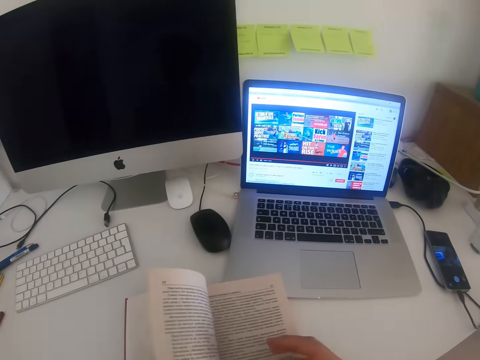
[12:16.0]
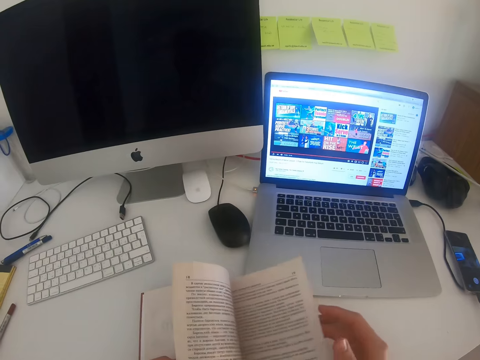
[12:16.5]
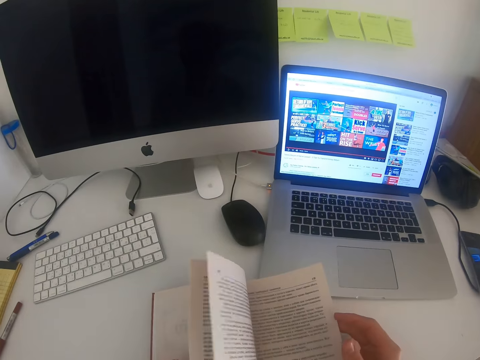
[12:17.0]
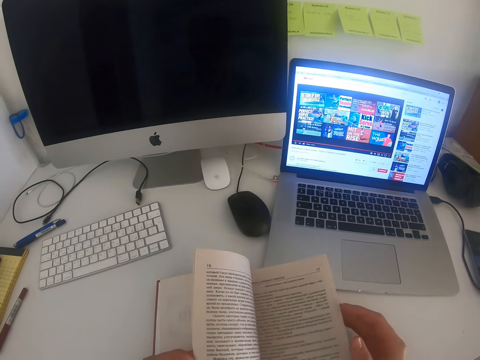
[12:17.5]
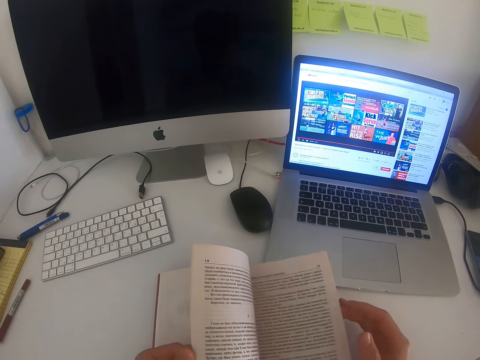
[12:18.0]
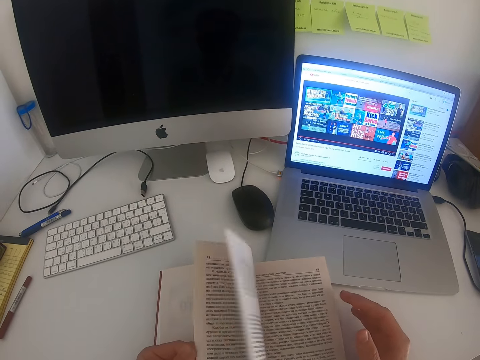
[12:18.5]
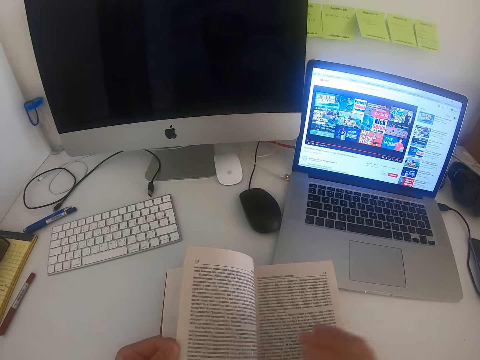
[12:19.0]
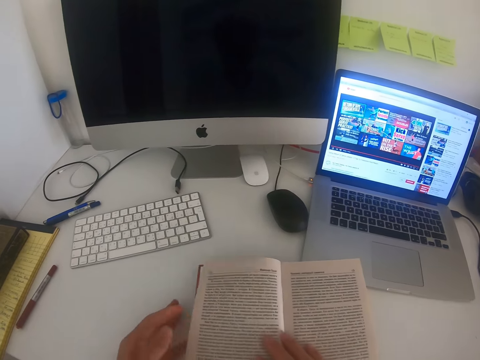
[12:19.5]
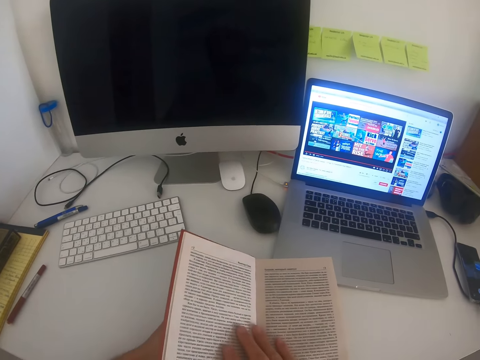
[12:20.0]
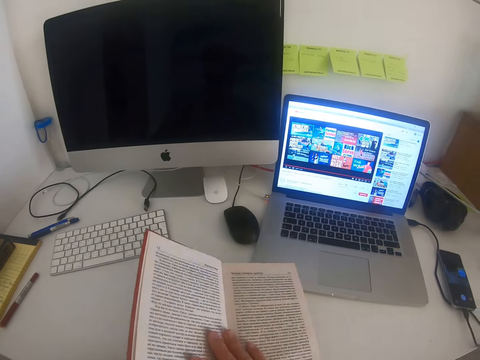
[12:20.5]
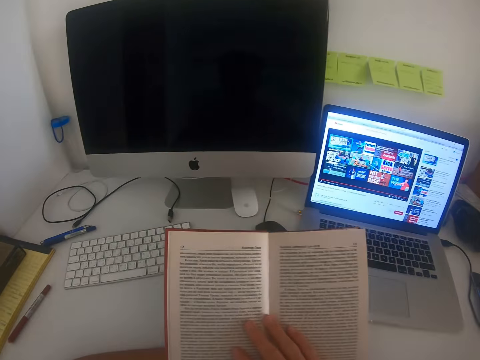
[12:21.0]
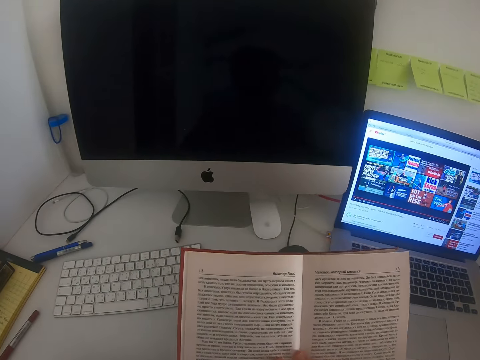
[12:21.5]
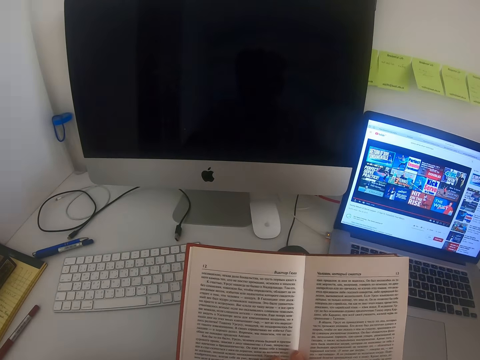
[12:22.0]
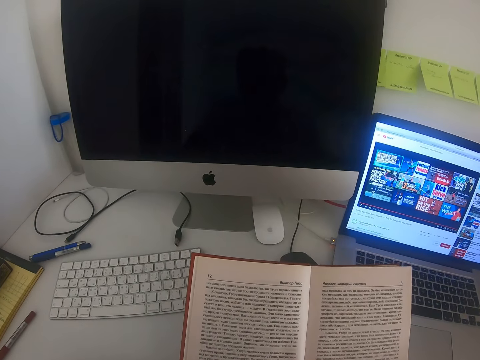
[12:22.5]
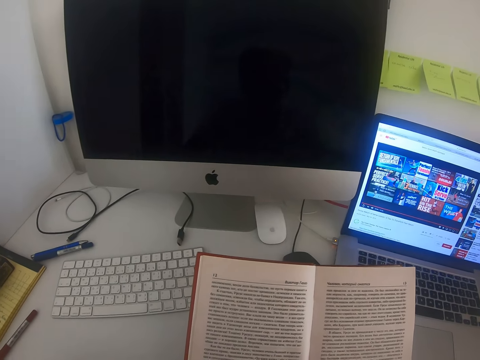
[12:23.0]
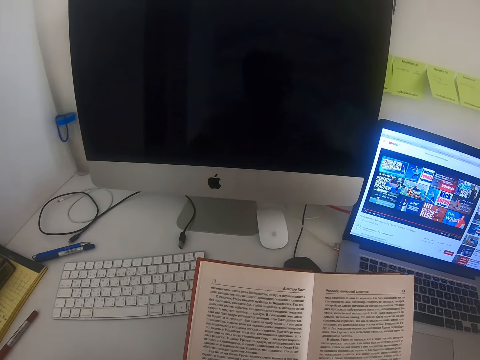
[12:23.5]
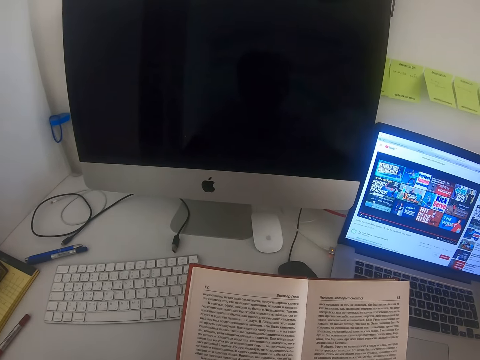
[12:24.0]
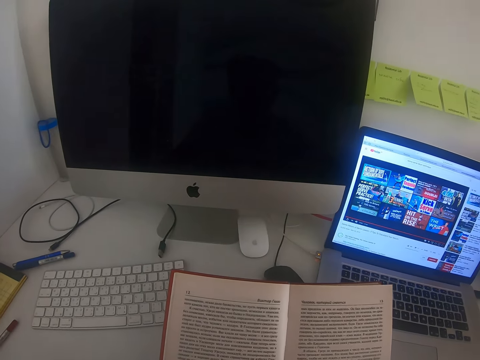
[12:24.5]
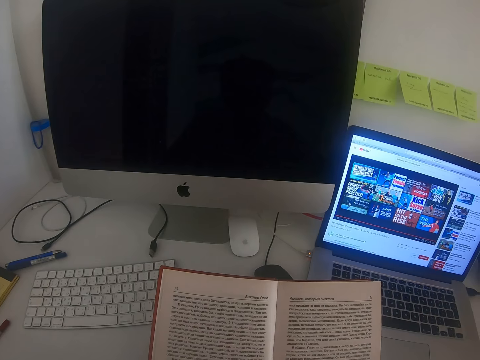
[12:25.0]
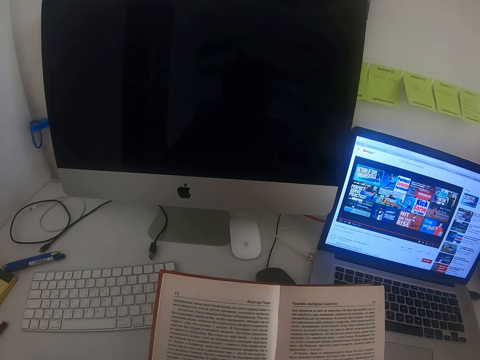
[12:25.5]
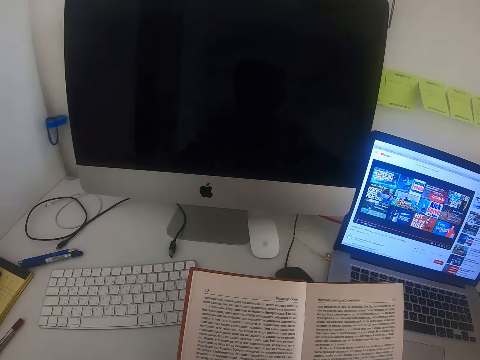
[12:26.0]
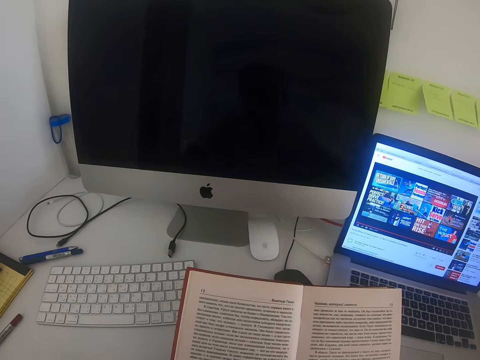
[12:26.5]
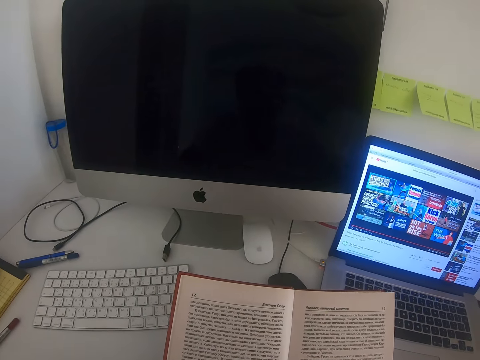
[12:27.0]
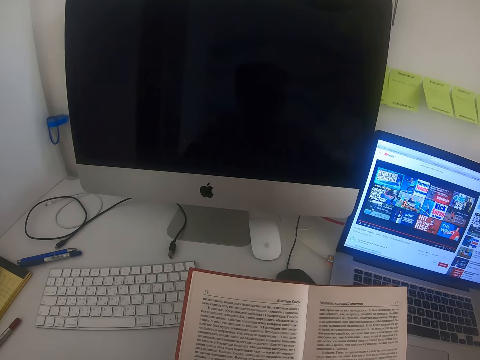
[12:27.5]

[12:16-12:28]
The camera wearer touches the pages. They peruse across the book. They hold the book up. They read the book.

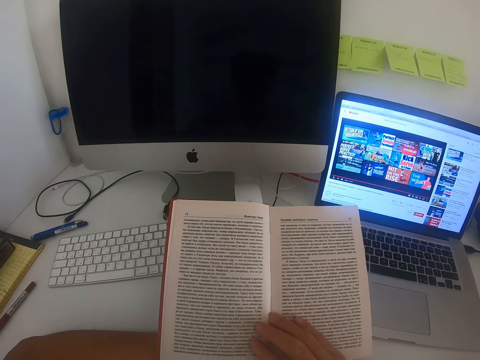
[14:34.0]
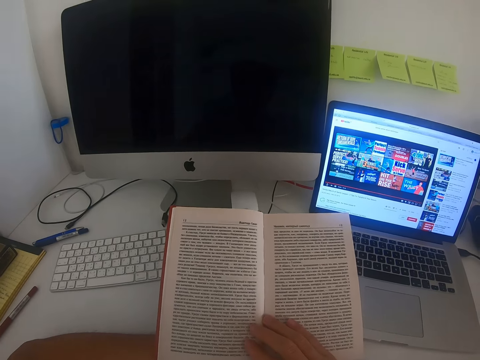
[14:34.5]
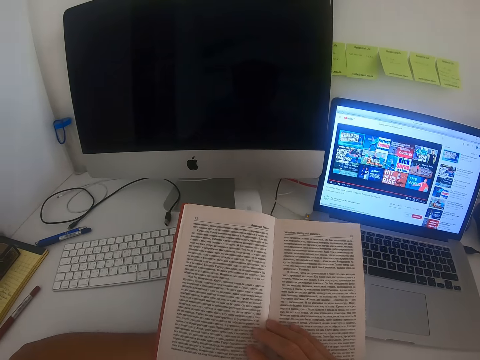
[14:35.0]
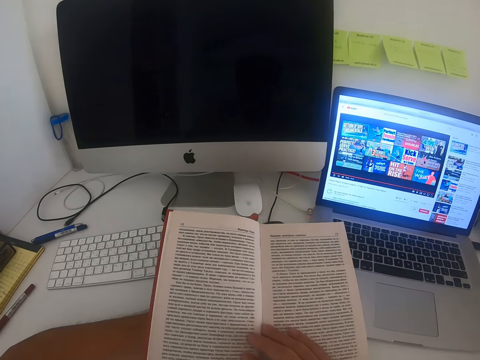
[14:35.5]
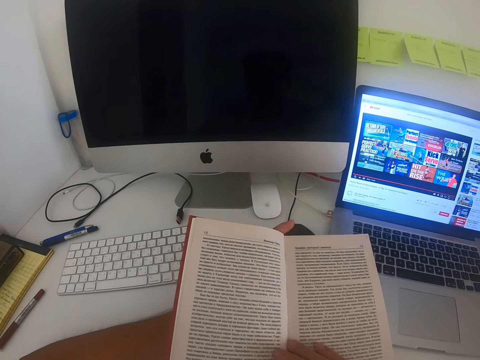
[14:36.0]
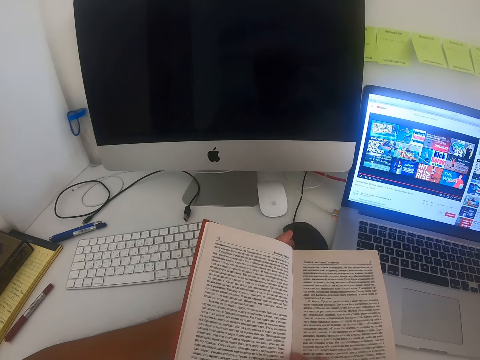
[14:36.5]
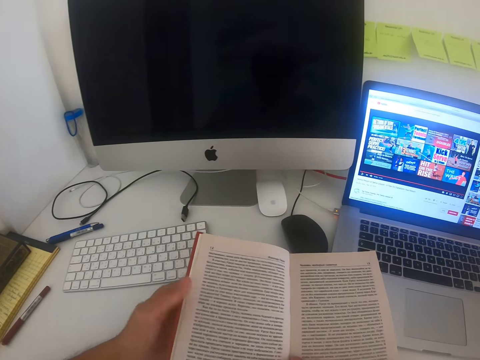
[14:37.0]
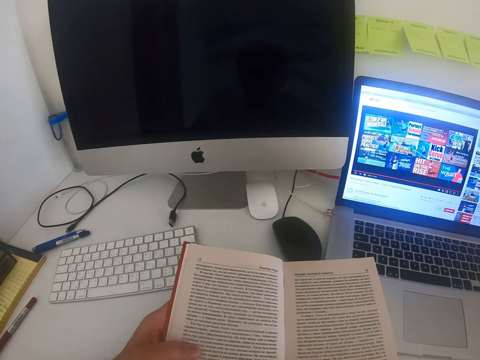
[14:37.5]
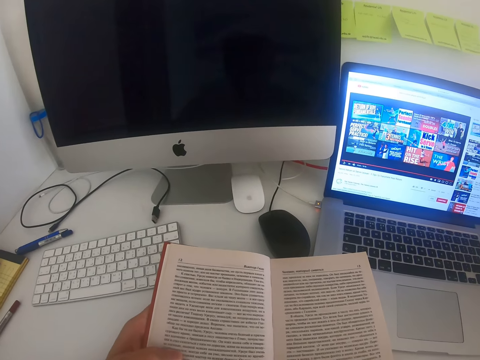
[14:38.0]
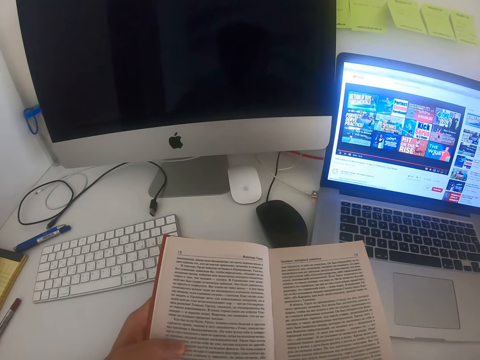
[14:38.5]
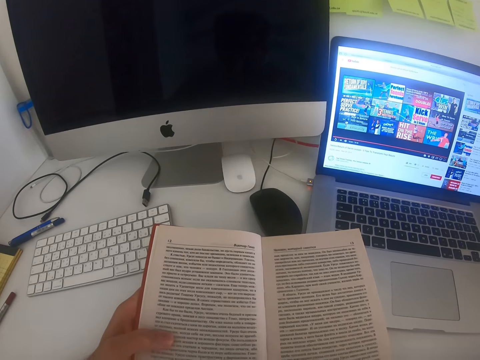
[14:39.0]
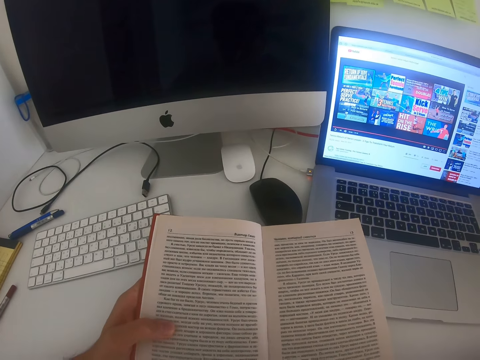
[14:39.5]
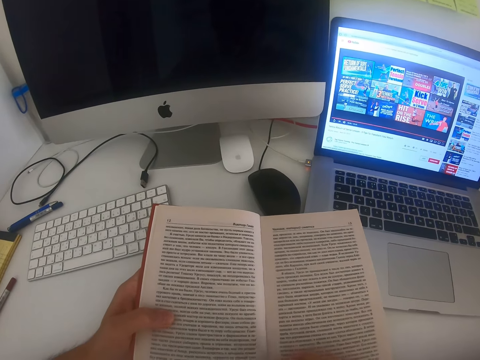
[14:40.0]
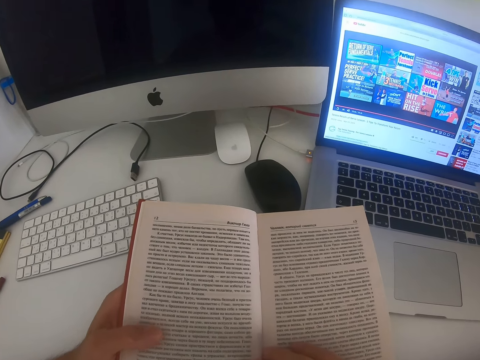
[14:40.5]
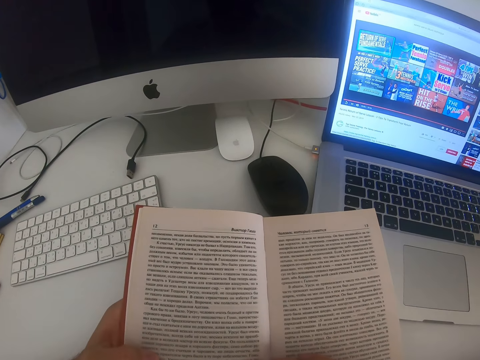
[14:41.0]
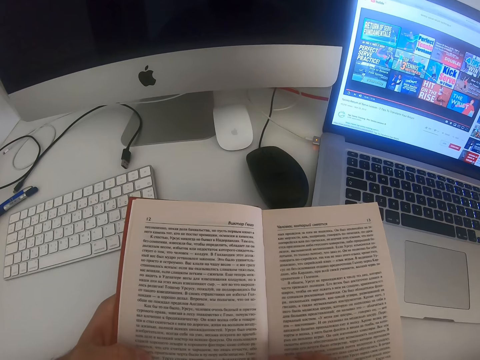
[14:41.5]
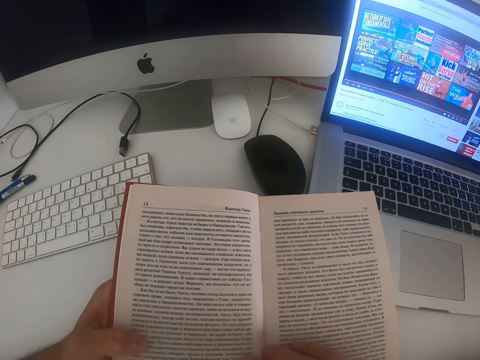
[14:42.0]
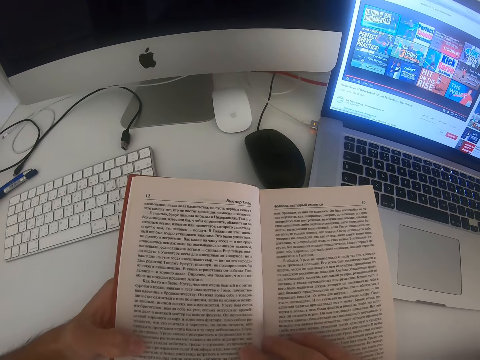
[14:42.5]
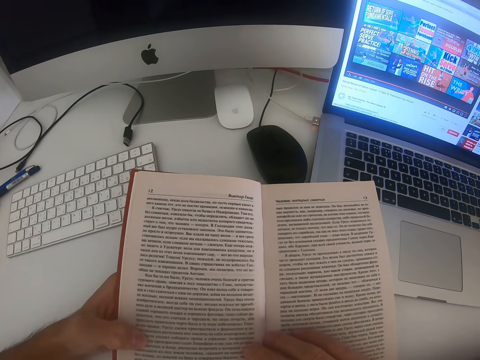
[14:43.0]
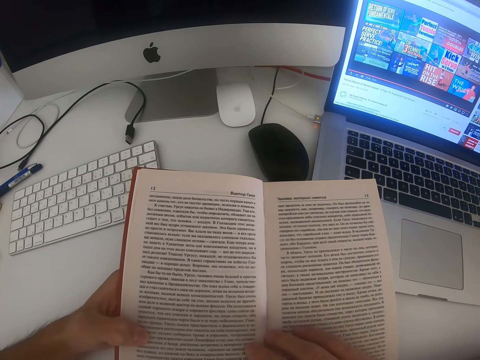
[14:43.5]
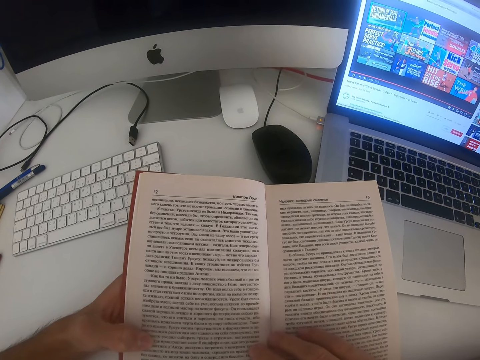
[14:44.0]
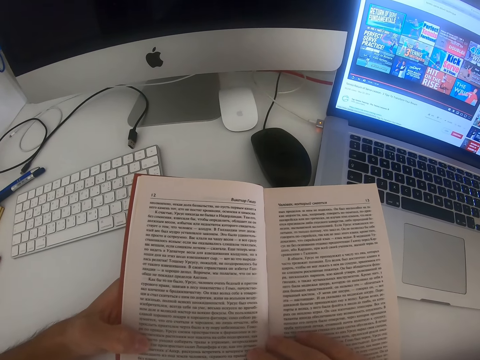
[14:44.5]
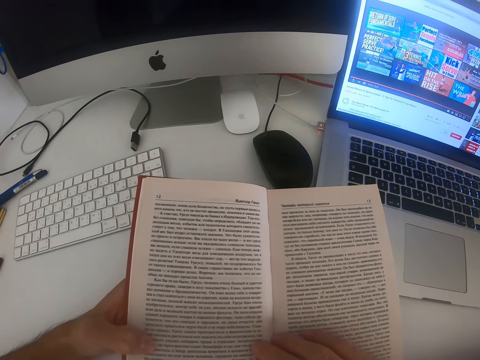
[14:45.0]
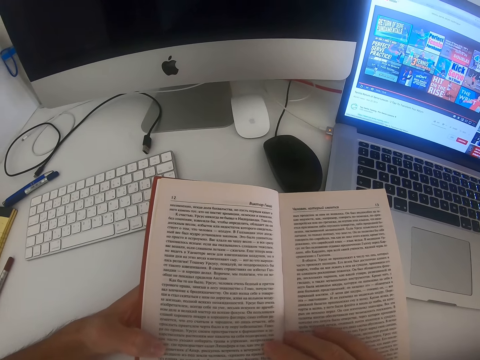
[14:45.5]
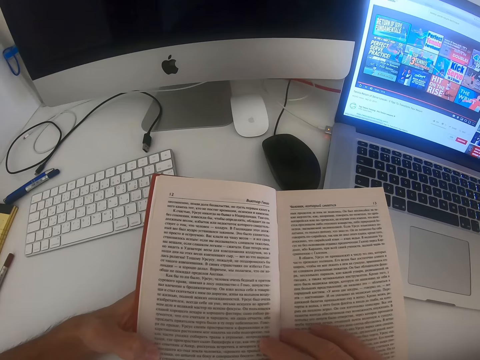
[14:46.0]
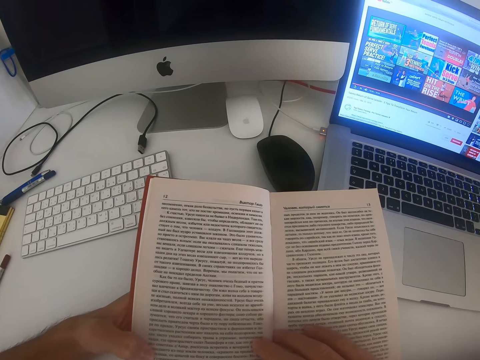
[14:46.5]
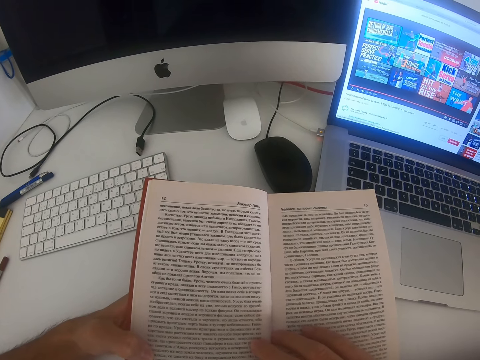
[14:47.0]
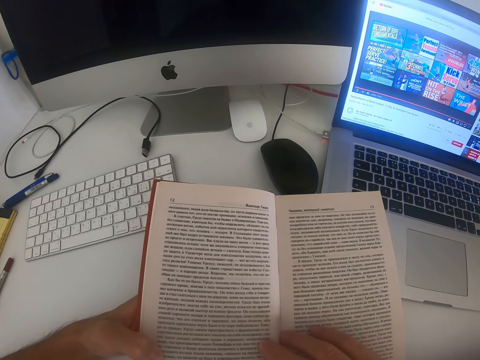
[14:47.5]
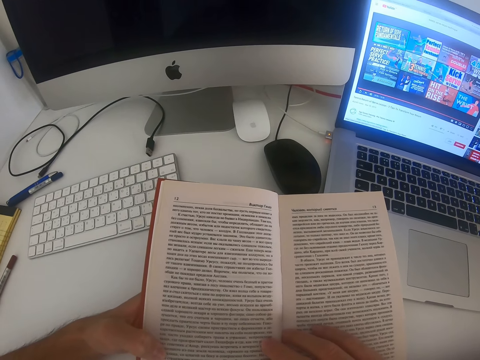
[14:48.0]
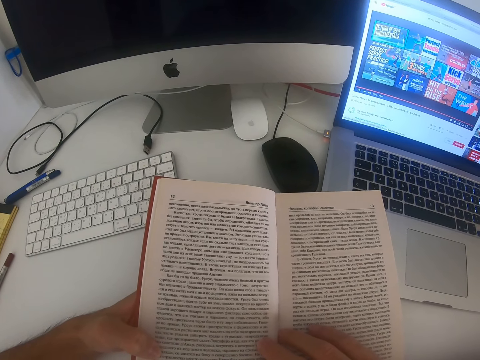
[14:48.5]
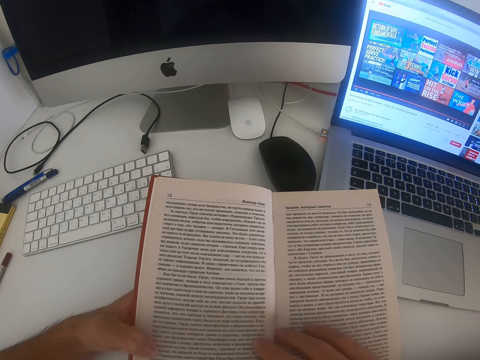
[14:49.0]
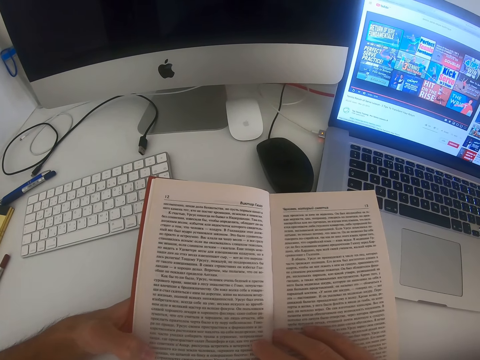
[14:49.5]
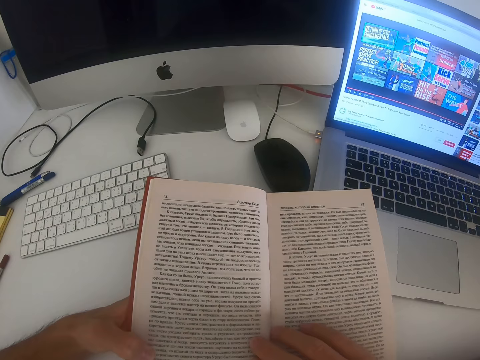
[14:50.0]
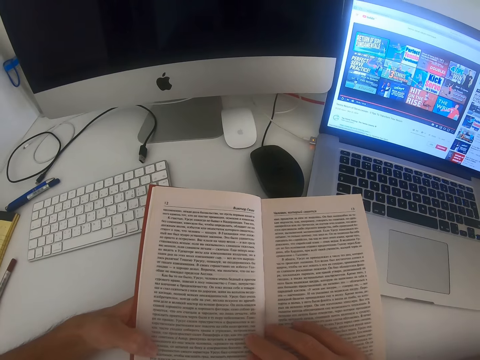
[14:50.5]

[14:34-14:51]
The camera wearer tilts the book. They move hands along the book. They read the book.
